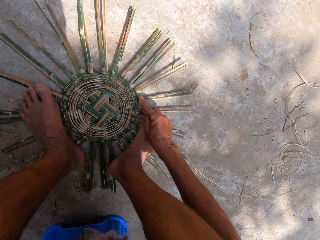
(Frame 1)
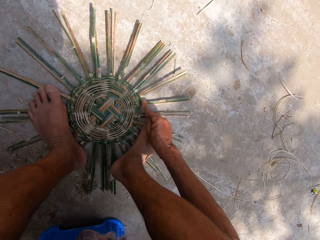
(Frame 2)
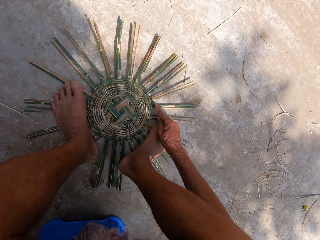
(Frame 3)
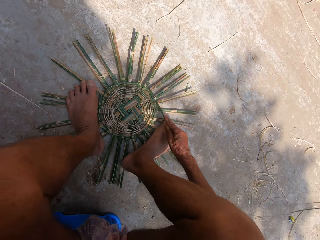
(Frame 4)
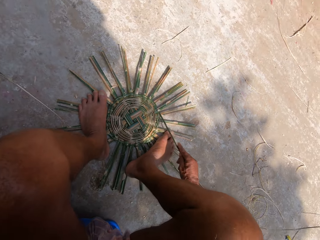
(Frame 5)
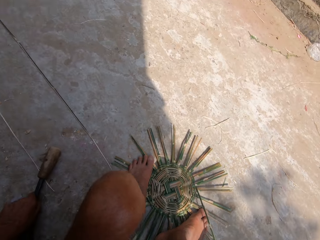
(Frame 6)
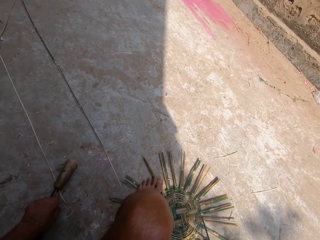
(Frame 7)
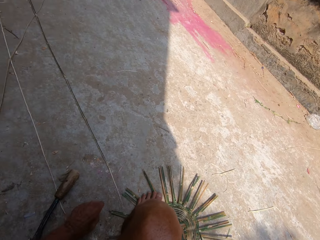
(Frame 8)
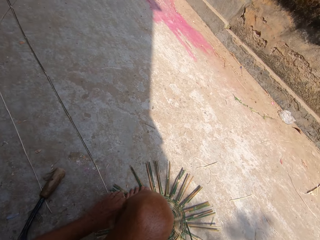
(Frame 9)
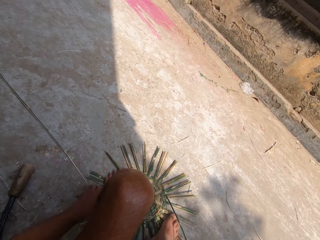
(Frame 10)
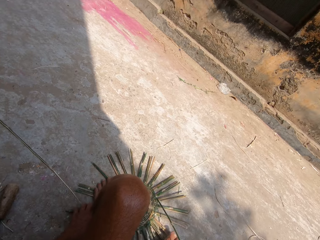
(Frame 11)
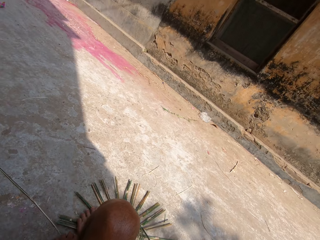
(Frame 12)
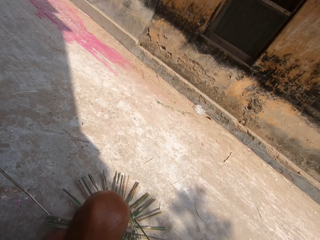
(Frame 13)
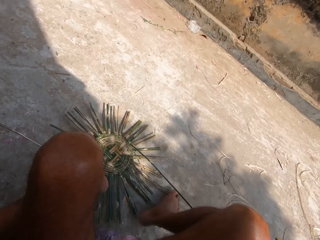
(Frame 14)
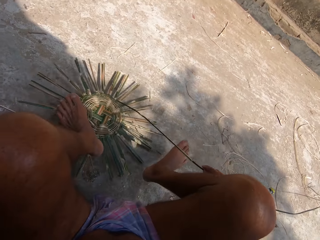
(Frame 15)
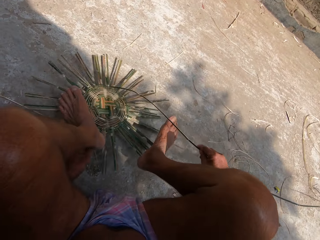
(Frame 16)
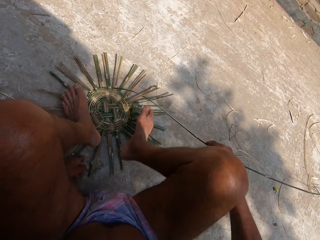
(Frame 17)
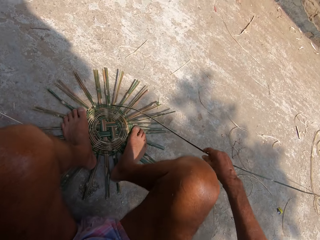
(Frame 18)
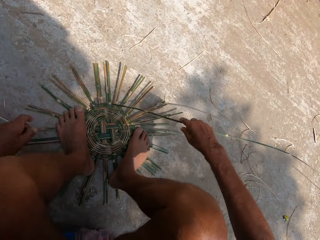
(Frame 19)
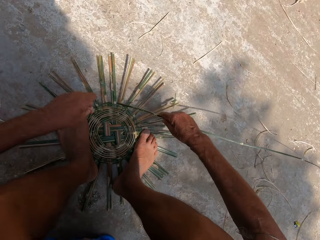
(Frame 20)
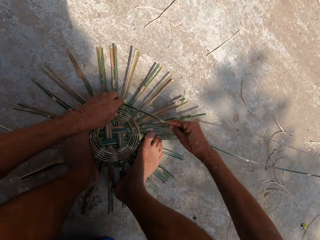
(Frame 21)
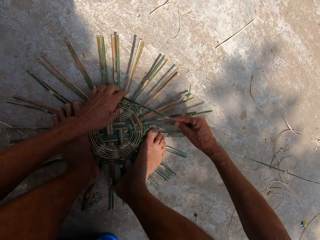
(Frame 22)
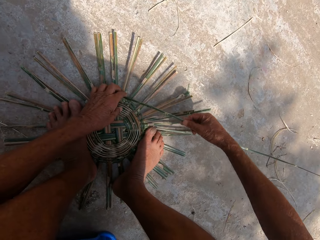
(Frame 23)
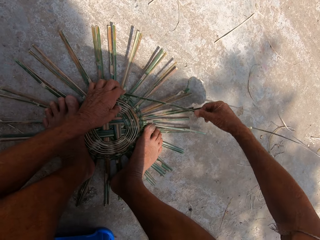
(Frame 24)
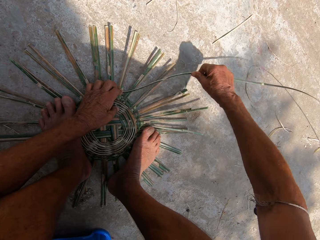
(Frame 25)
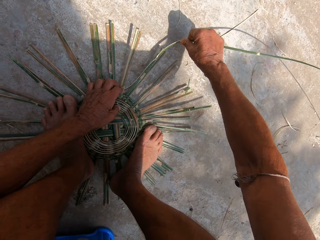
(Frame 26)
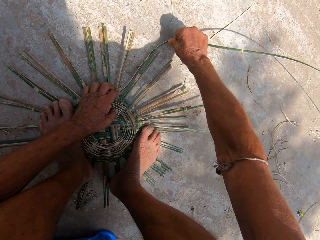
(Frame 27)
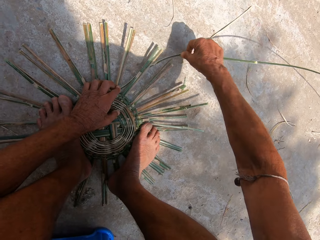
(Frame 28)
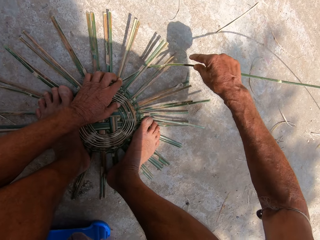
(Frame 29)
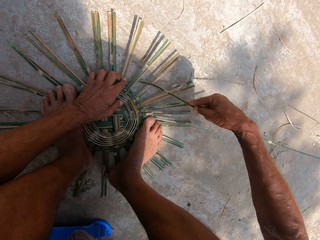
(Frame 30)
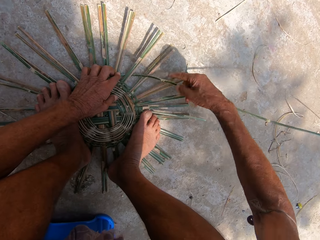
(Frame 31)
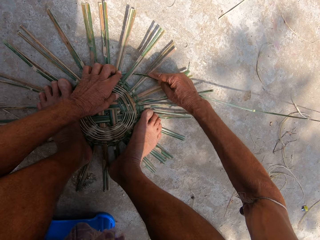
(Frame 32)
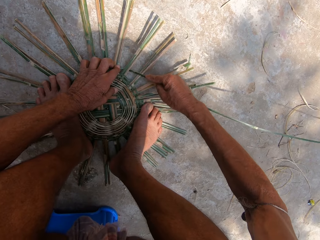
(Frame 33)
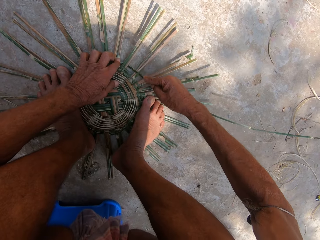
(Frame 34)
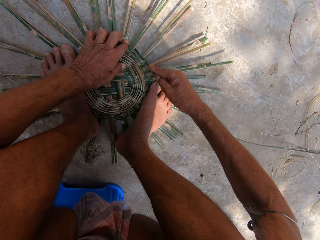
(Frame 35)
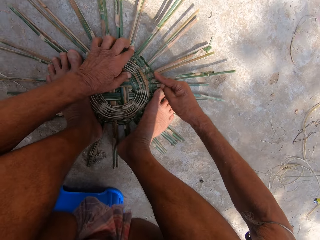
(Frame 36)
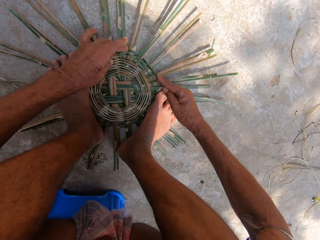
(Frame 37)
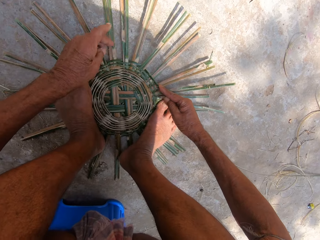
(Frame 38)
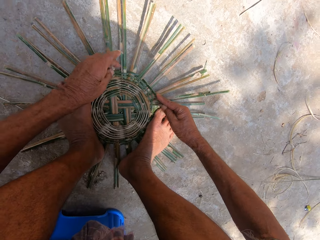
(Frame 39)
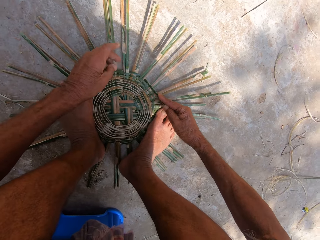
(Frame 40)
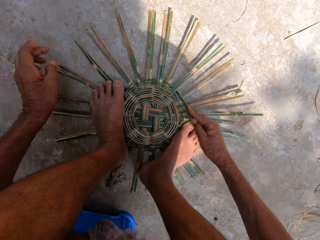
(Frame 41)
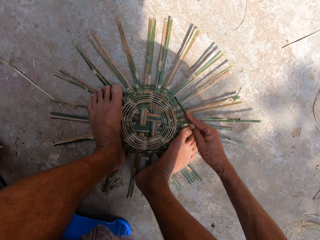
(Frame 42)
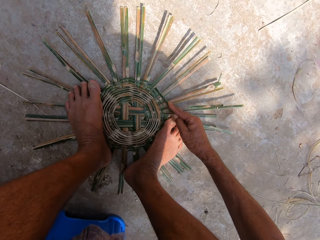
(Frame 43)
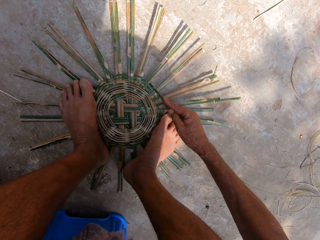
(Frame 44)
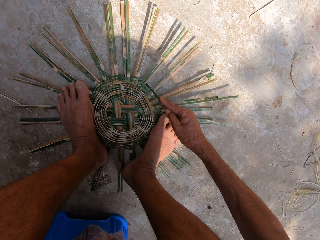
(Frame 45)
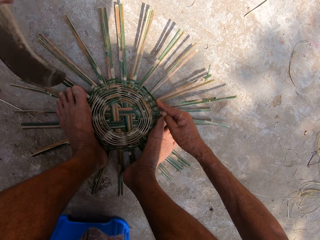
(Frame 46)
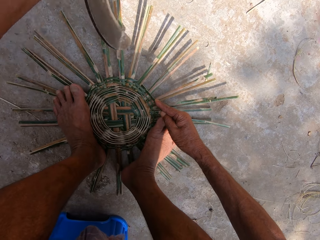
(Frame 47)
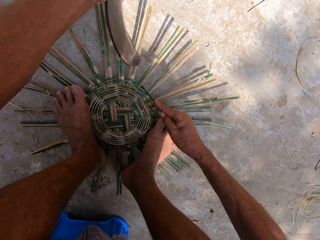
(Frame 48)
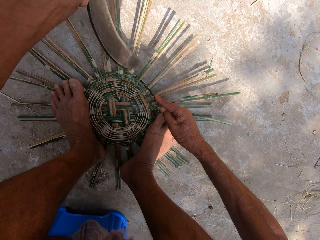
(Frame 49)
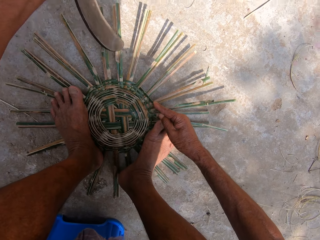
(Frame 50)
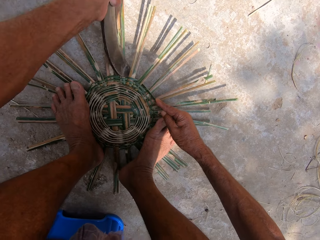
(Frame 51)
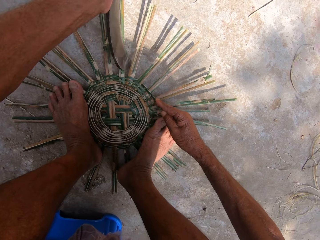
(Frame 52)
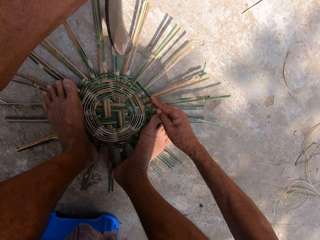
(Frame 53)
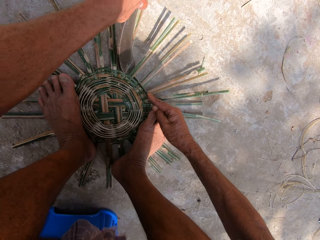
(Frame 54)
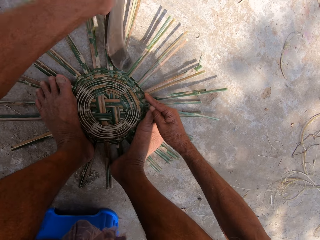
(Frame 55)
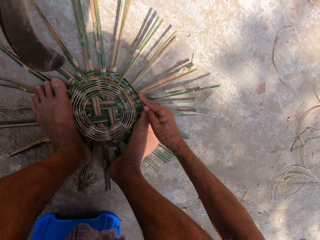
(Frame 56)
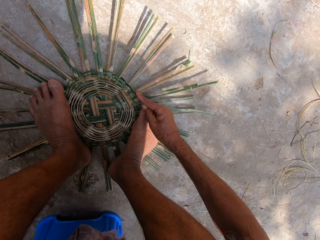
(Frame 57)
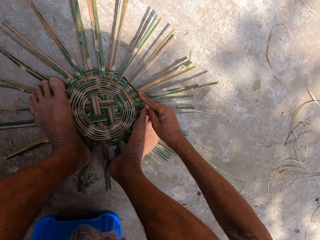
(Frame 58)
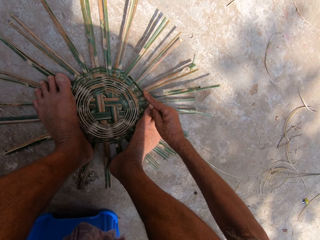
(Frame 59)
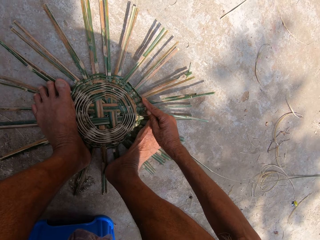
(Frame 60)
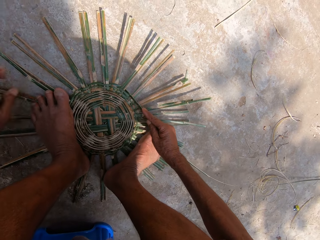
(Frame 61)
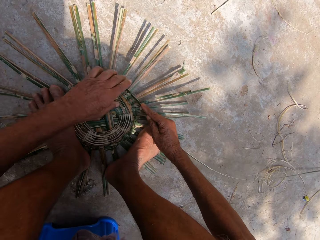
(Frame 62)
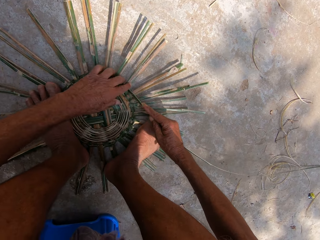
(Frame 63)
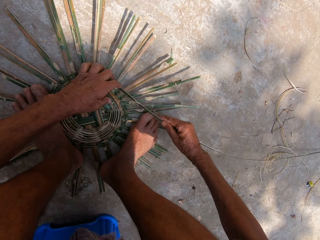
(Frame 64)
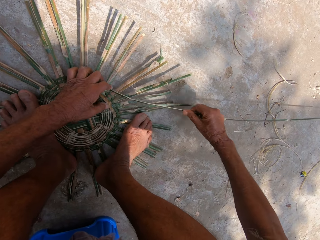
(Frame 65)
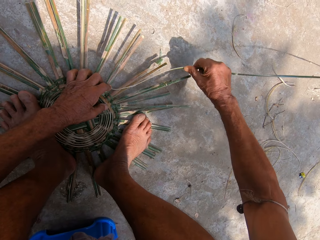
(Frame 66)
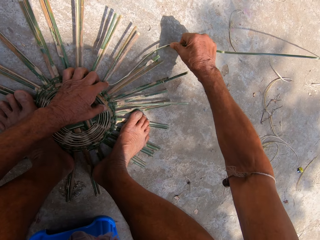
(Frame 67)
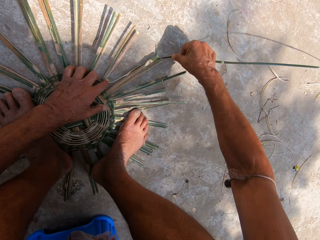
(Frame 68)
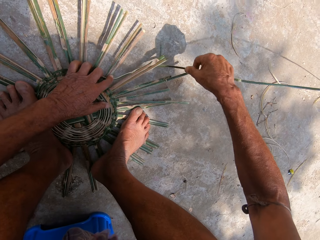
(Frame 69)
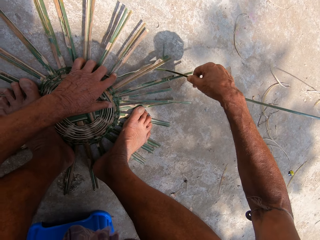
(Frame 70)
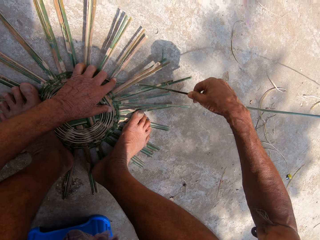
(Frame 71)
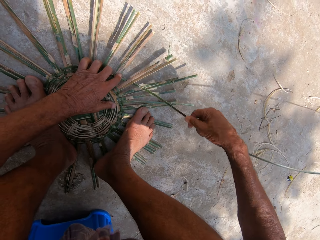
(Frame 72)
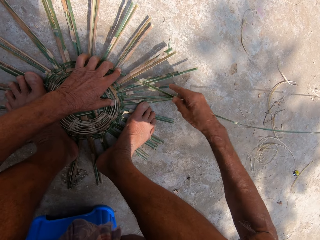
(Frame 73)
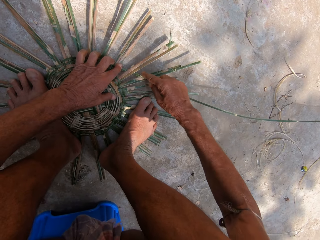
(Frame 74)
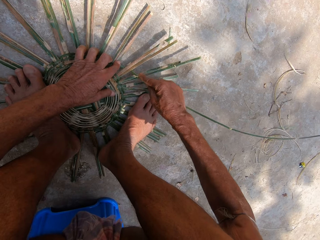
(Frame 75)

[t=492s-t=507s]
The camera wearer drops the sickle on the floor with his left hand. He removes both legs from the basket on the floor. He adjusts the basket on the floor with his left hand. He weaves the basket with bamboo strips on the floor with both hands. He picks up the sickle from the floor with his left hand. He hits the basket on the floor with the sickle in his left hand. He drops the sickle on the floor with his left hand. He weaves the basket with bamboo strips on the floor with both hands.

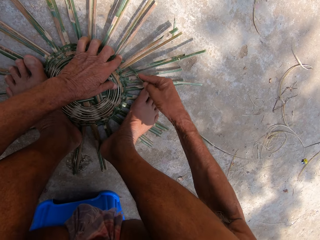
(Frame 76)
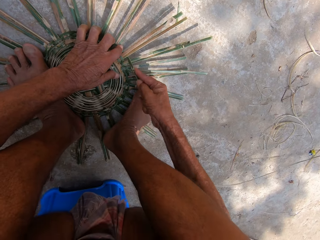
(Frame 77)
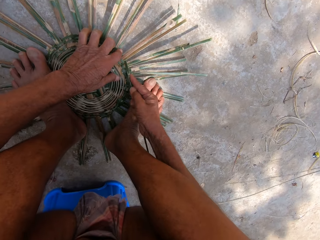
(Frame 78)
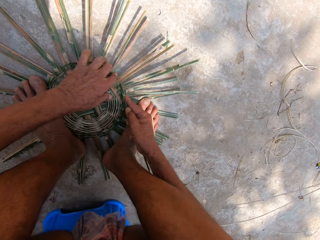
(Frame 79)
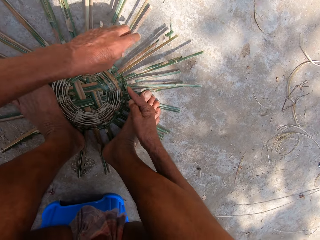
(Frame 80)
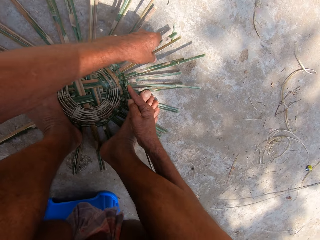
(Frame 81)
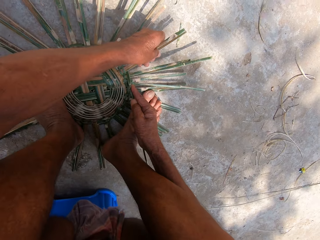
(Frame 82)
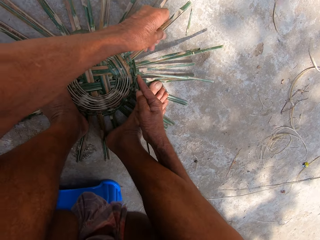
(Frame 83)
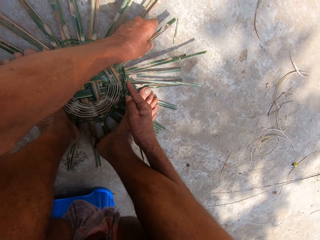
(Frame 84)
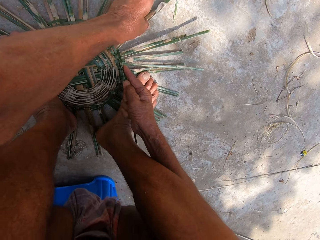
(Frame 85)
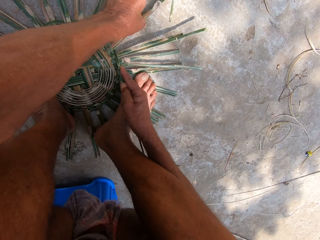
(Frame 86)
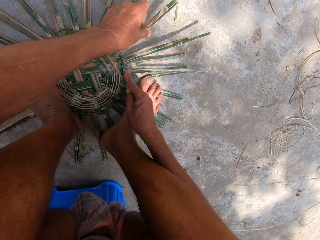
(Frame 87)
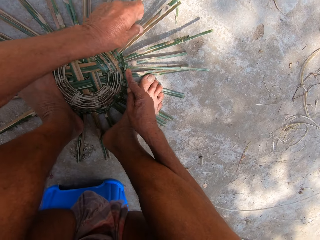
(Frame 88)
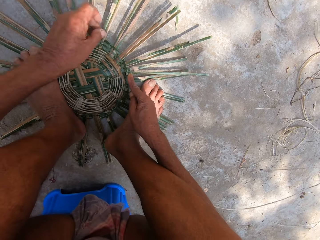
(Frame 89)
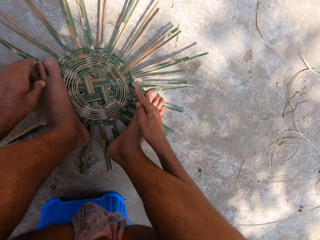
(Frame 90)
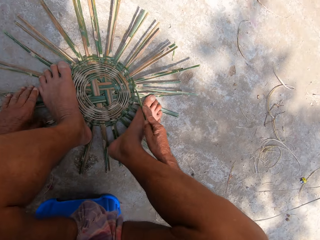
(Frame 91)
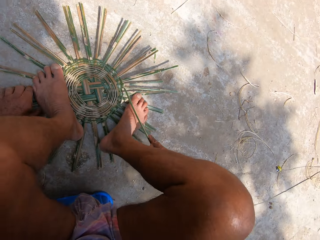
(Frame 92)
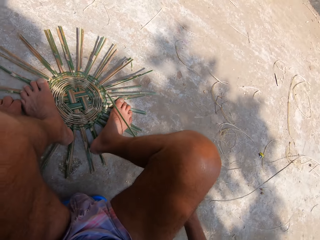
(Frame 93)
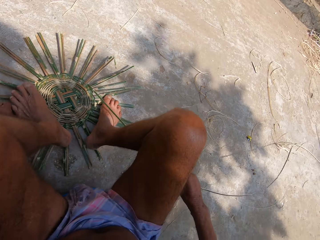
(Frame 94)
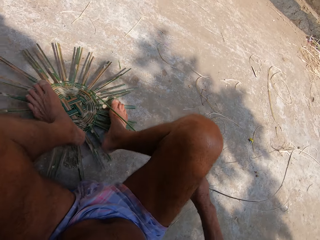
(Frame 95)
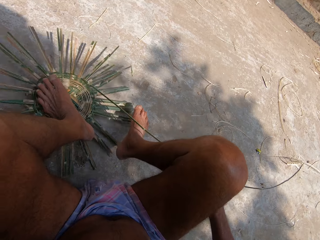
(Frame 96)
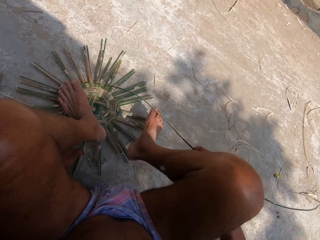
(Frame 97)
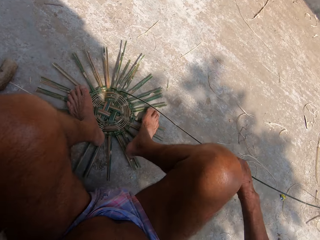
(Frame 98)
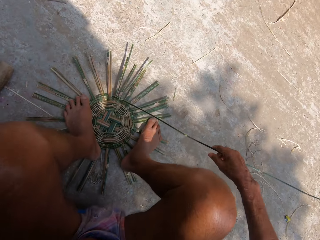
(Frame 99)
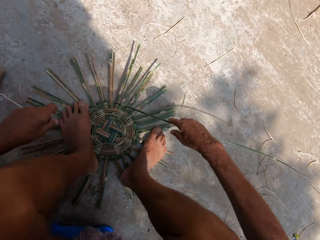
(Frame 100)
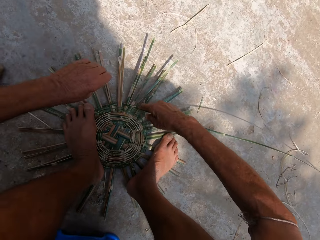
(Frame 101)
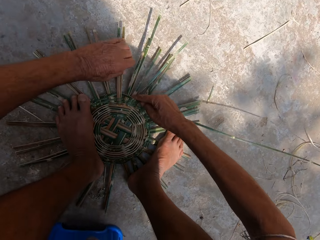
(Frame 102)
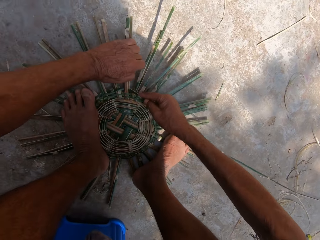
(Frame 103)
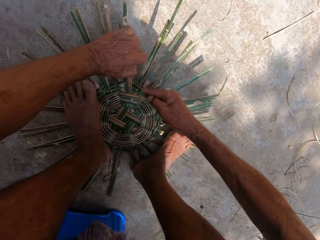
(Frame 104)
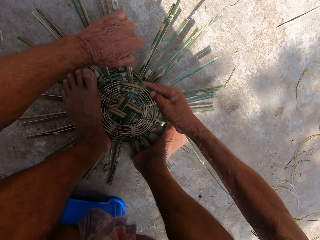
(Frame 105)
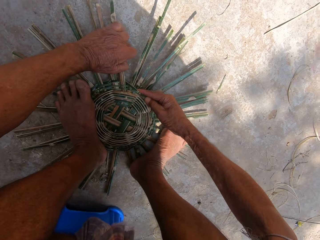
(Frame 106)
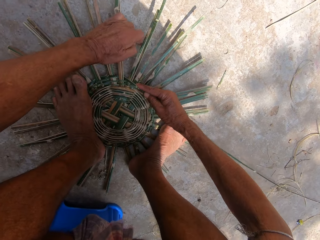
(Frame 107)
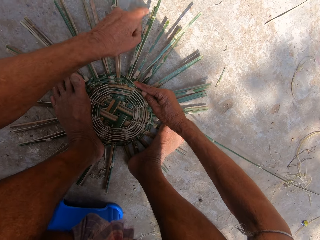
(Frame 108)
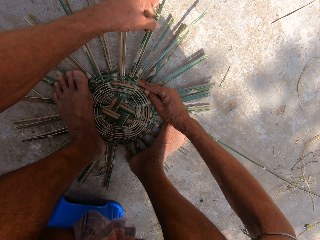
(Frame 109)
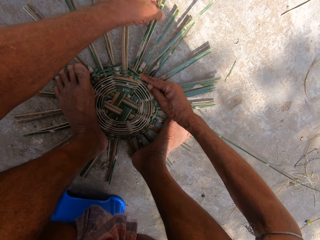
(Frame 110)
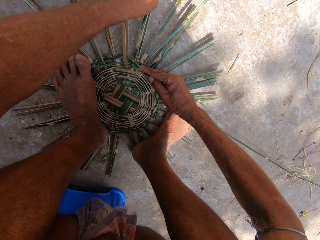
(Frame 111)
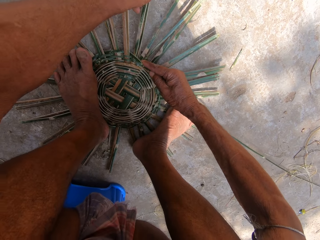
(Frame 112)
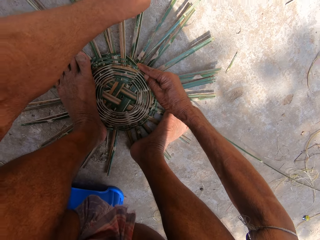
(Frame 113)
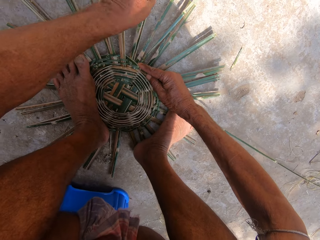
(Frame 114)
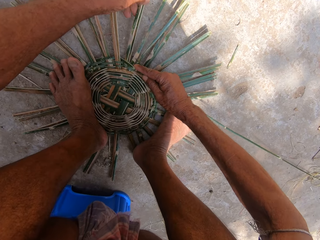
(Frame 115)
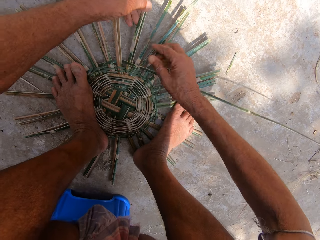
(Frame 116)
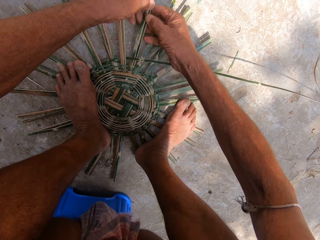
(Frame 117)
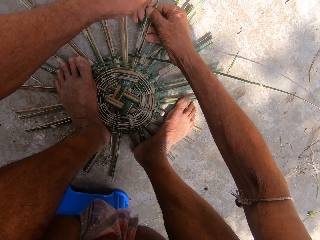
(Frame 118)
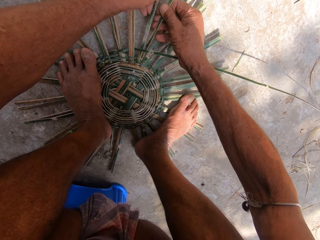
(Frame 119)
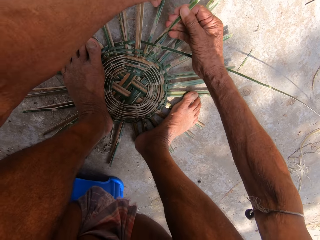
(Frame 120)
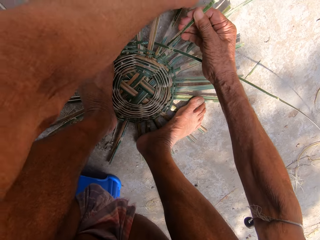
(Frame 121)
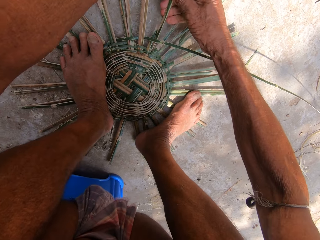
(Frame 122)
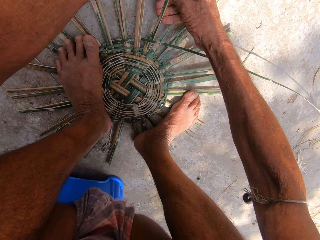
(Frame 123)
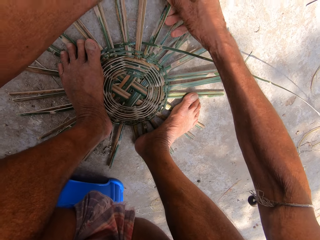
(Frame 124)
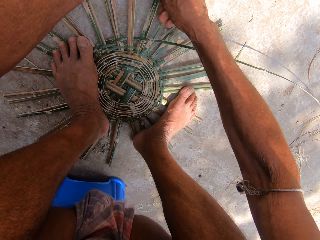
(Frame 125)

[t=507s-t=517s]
The camera wearer adjusts the basket on the floor with his left hand. He removes both legs from the basket on the floor. He weaves the basket with bamboo strips on the floor with both hands.
